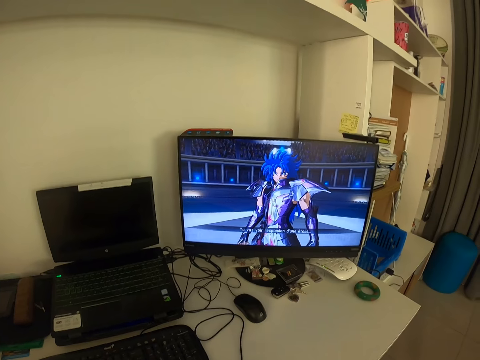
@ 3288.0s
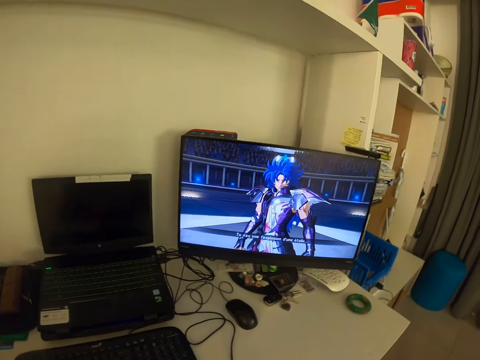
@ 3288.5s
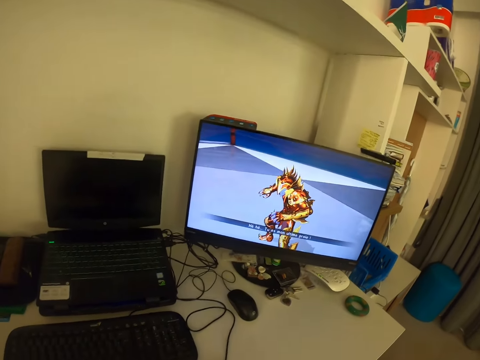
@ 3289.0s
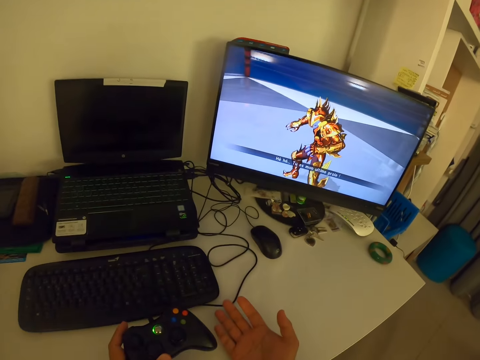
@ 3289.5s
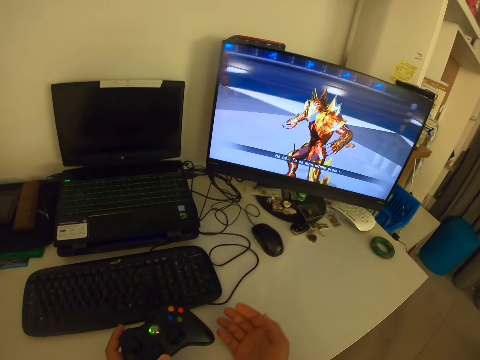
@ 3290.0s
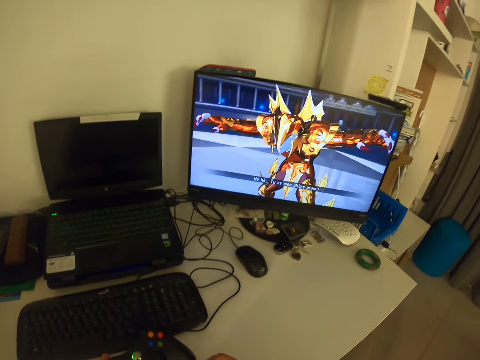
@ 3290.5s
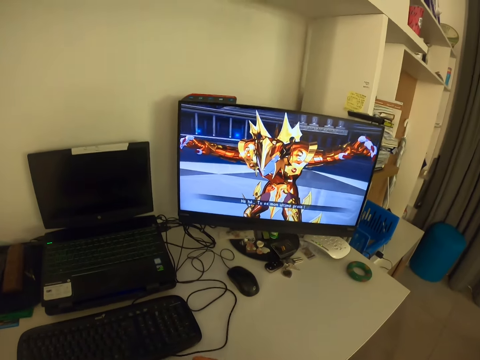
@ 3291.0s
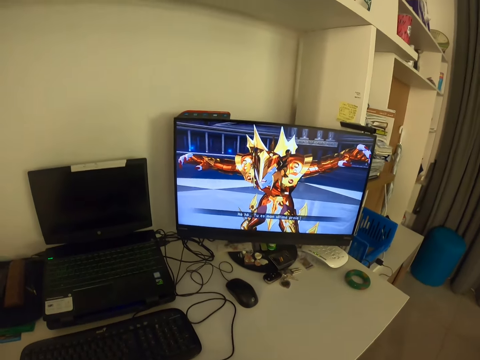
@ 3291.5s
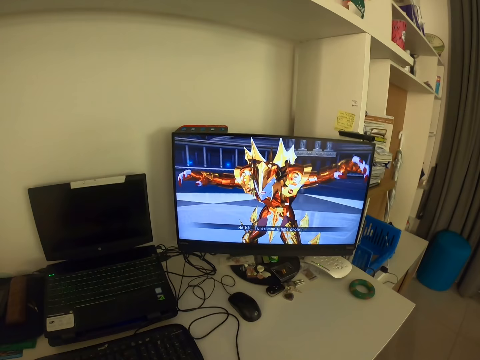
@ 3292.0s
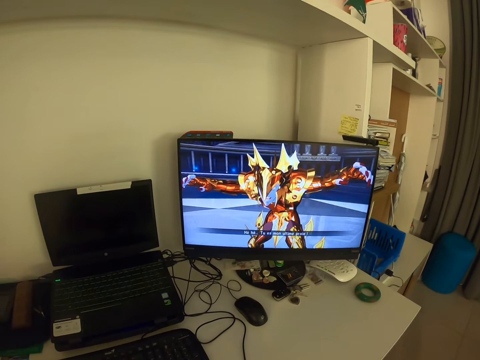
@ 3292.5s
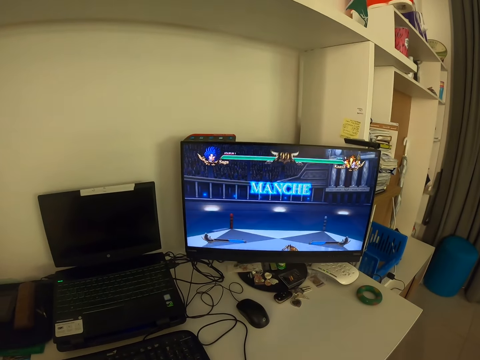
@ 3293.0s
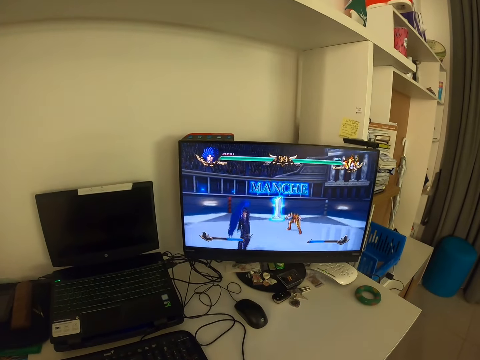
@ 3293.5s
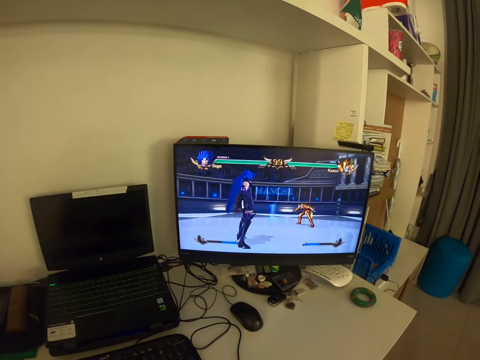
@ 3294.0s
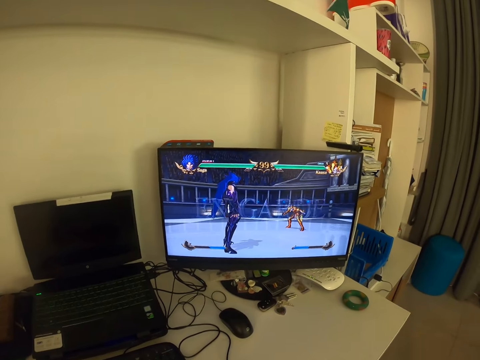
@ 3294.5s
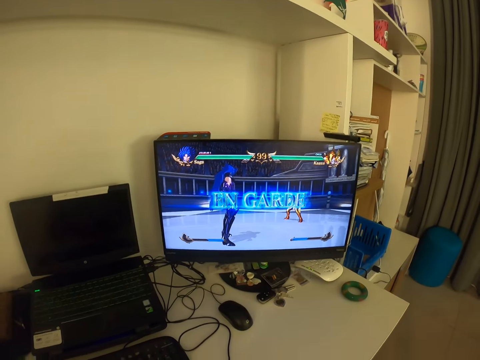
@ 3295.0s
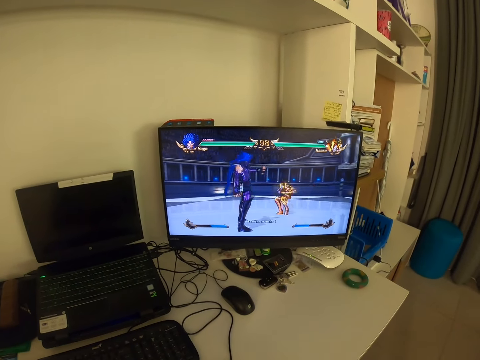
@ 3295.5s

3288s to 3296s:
The camera wearer stares at the hand on the table. They play a video game.

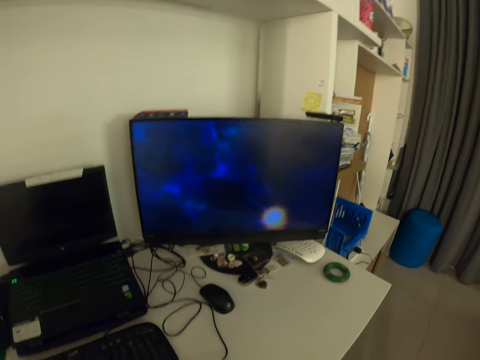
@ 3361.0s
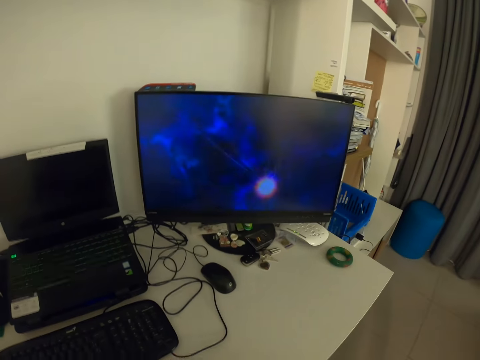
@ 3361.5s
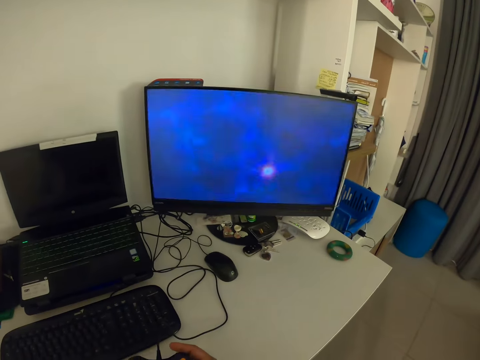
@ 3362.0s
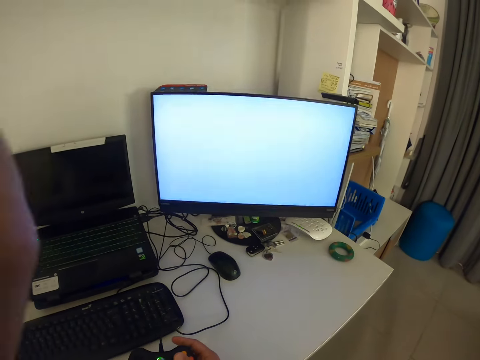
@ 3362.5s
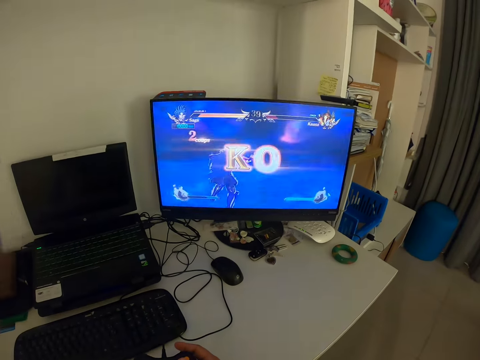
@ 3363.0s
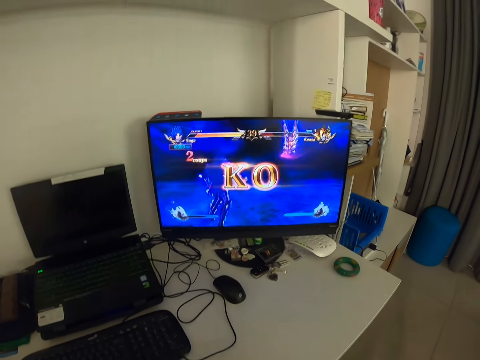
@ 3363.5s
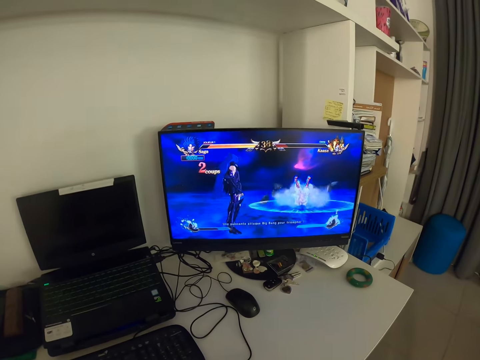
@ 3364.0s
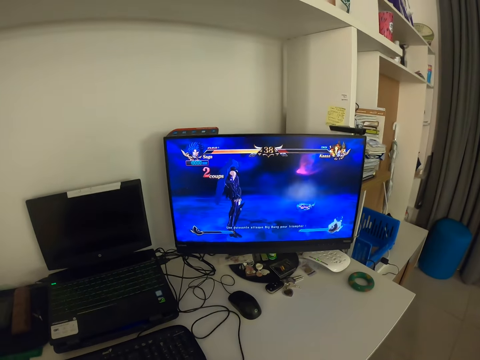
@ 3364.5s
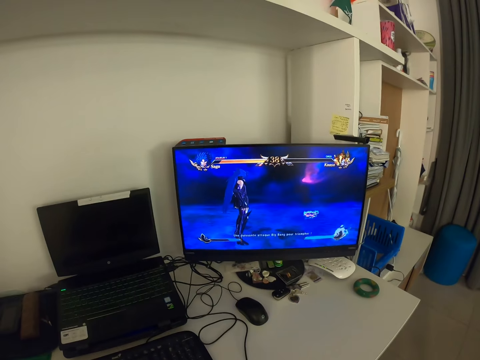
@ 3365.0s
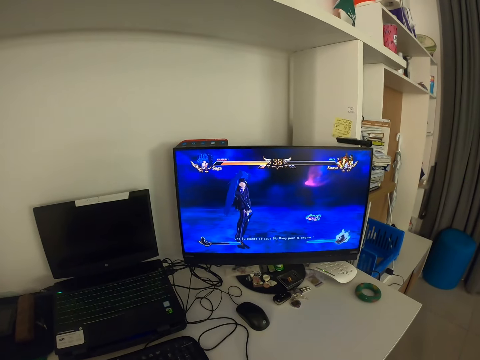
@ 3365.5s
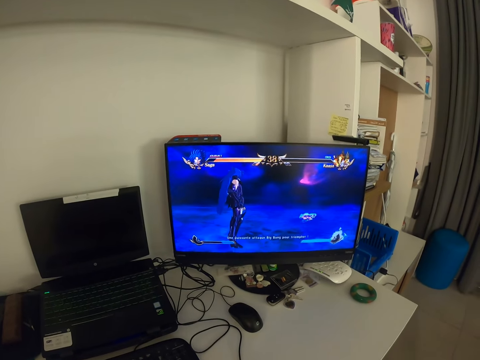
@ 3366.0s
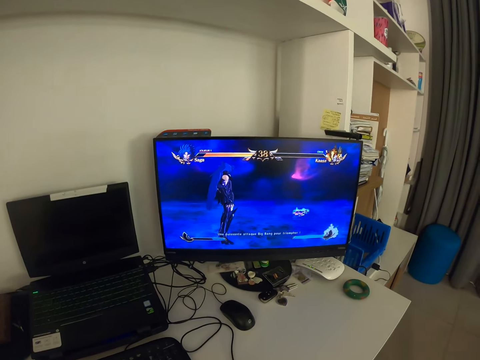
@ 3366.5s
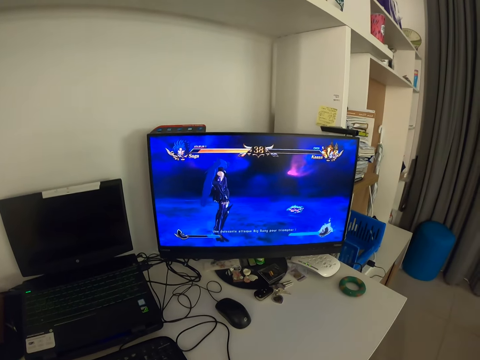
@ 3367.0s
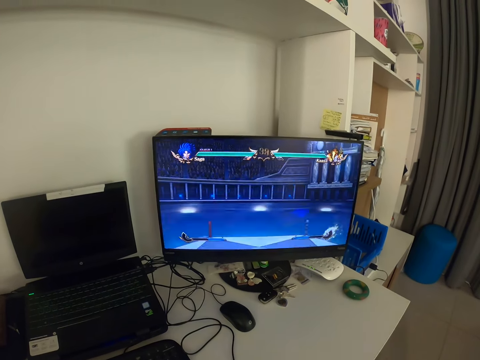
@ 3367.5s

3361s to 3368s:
The camera wearer adjusts the camera with his left hand.

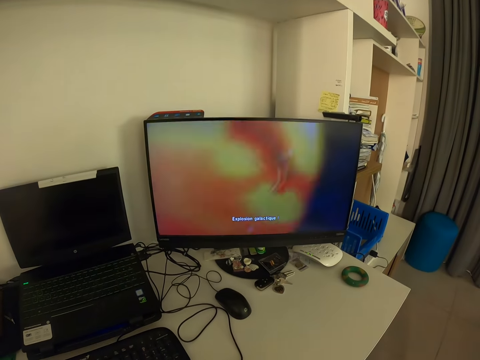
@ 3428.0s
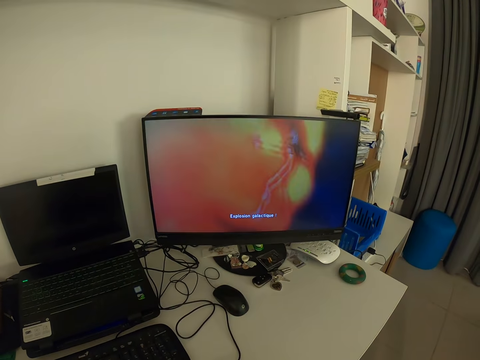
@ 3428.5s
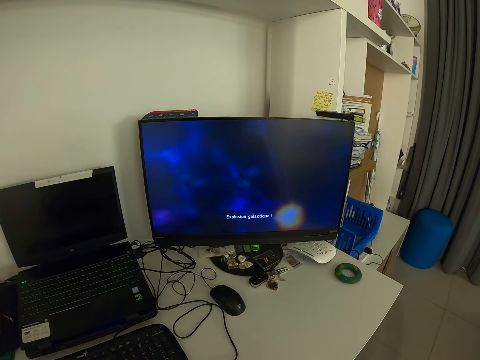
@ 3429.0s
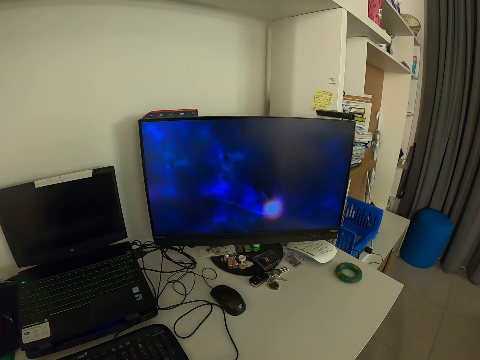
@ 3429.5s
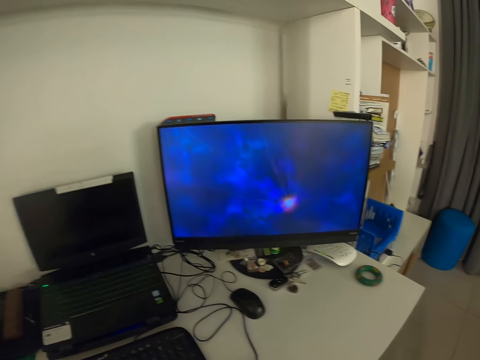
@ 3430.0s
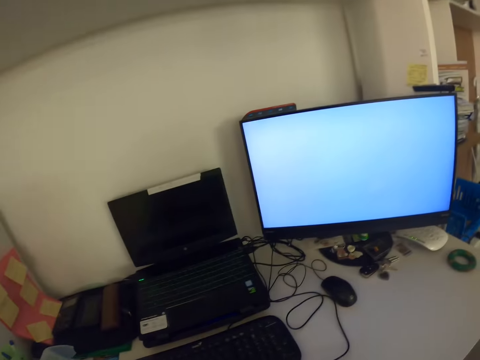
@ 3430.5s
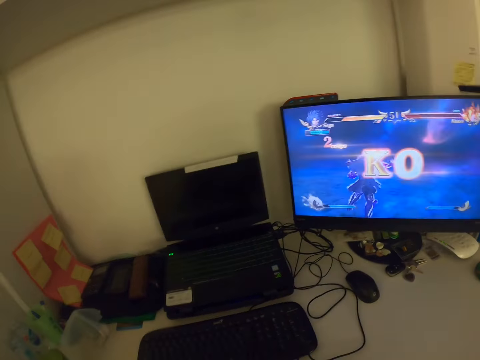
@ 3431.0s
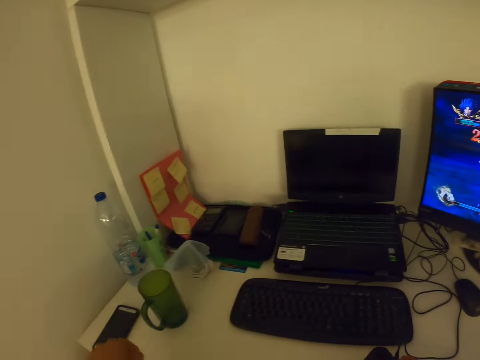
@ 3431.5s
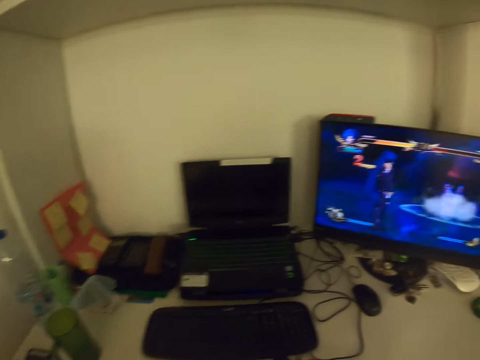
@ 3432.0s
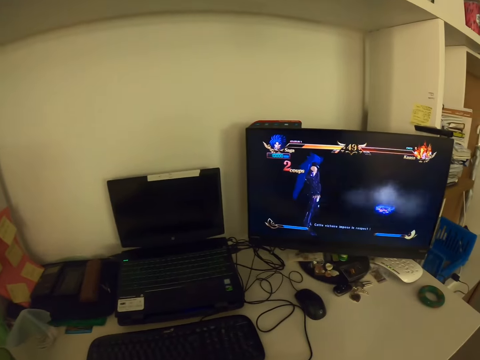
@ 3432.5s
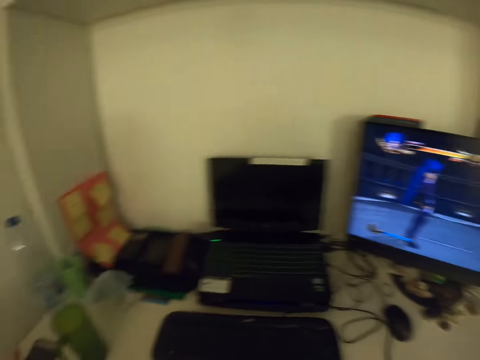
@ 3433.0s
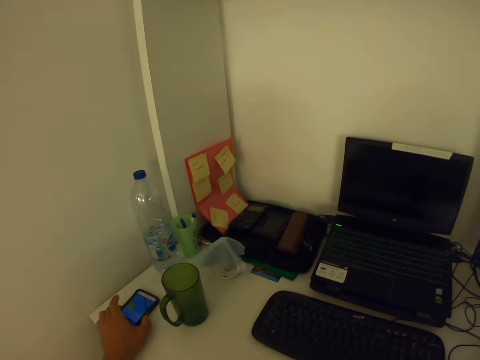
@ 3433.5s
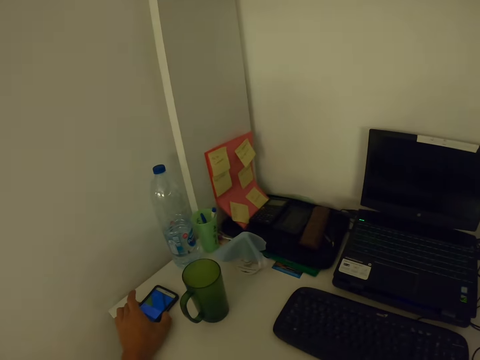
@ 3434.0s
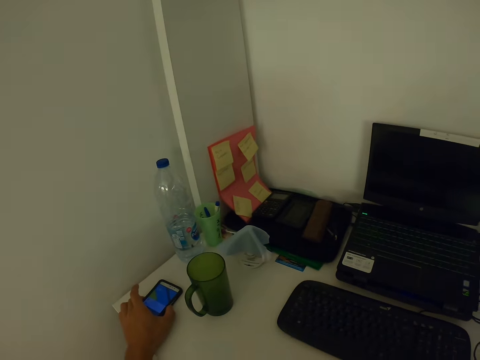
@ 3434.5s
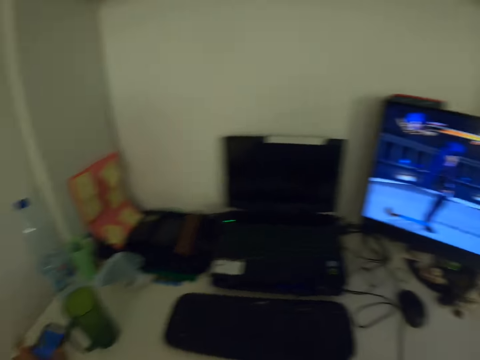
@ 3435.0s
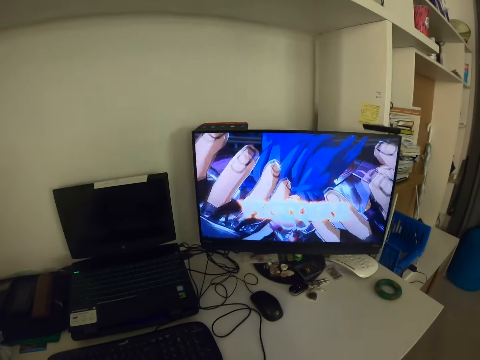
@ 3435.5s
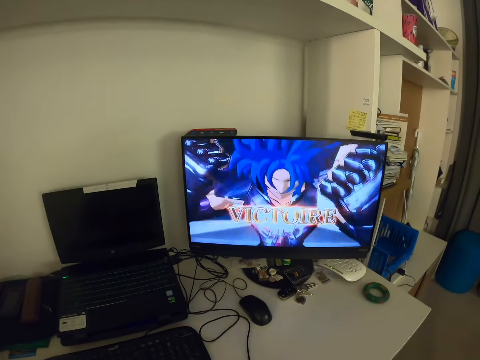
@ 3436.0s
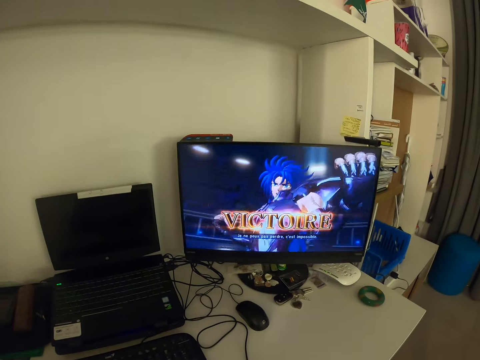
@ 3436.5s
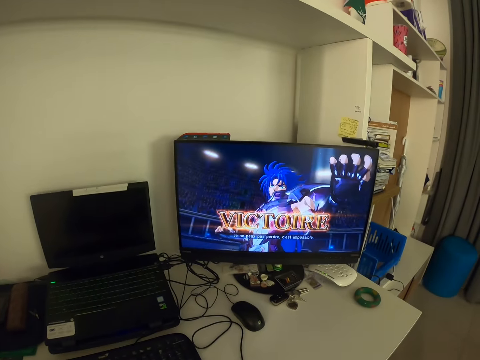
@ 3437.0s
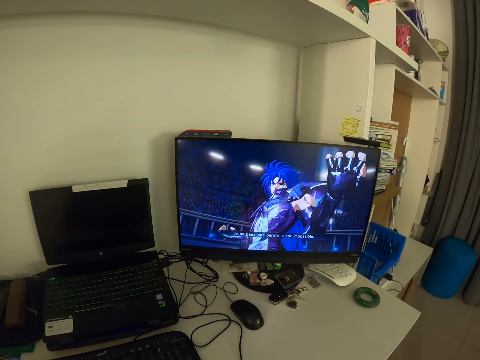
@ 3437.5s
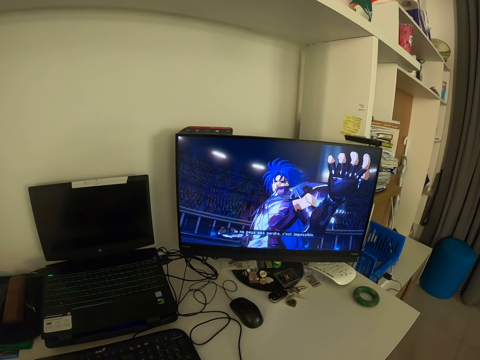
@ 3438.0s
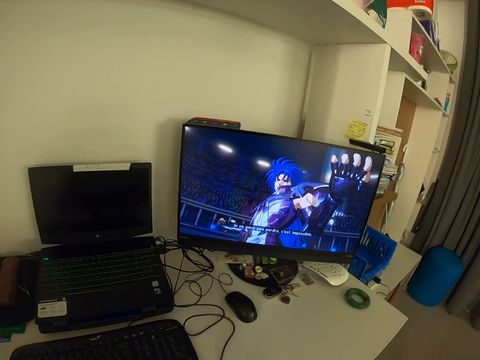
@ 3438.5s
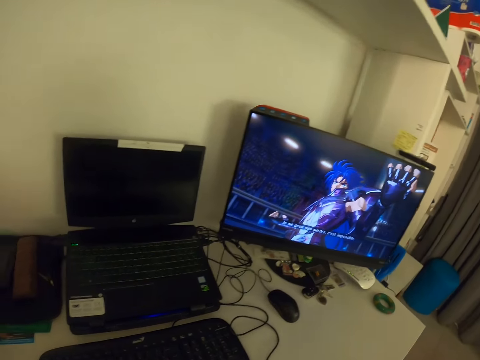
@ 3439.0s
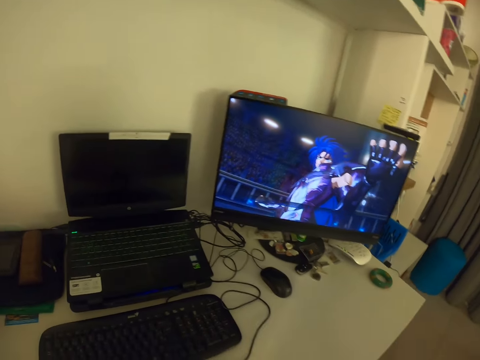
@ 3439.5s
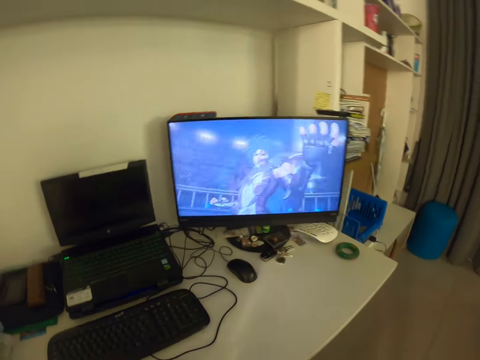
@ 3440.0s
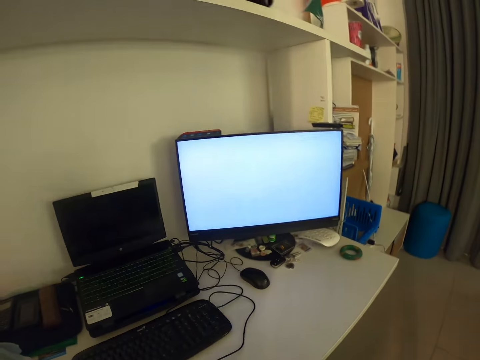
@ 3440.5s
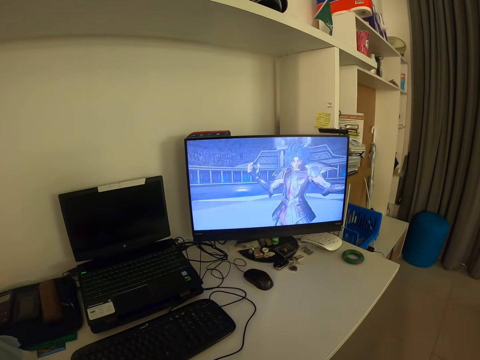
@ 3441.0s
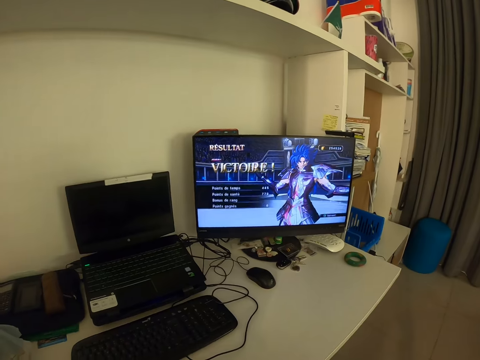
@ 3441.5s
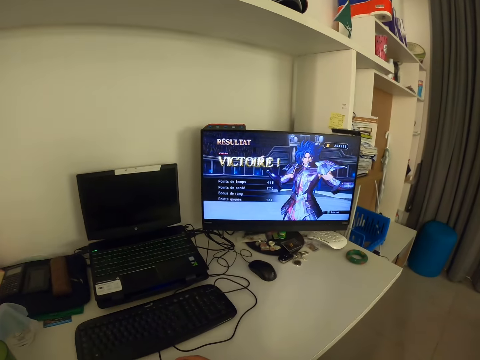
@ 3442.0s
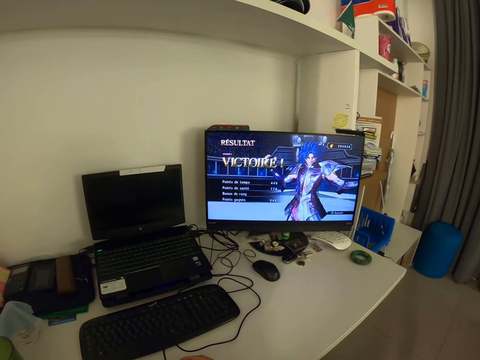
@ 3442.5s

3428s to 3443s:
The camera wearer looks around the room. He operates a cellphone at a table with his left hand. He holds the phone on the table. He looks around the room. He plays a video game.
